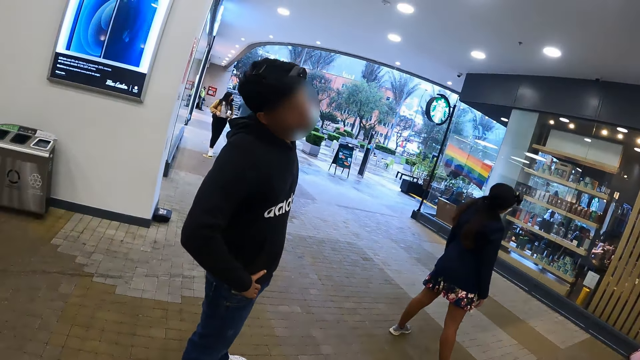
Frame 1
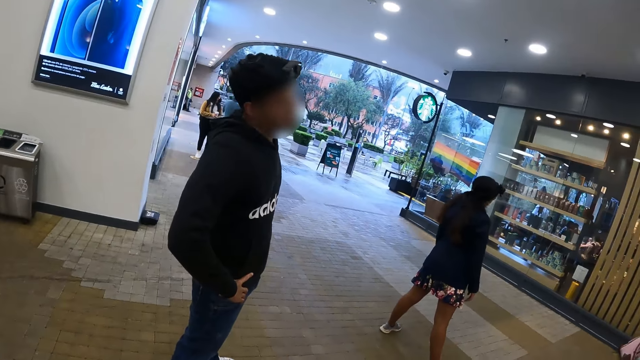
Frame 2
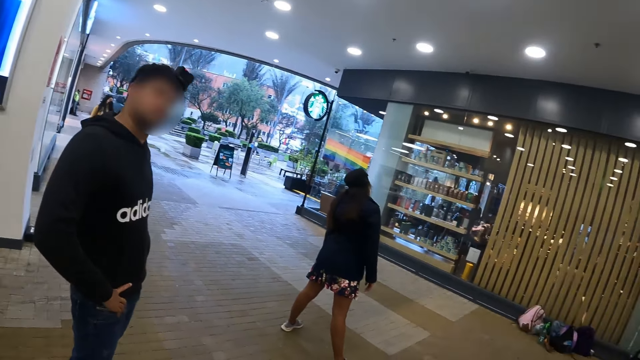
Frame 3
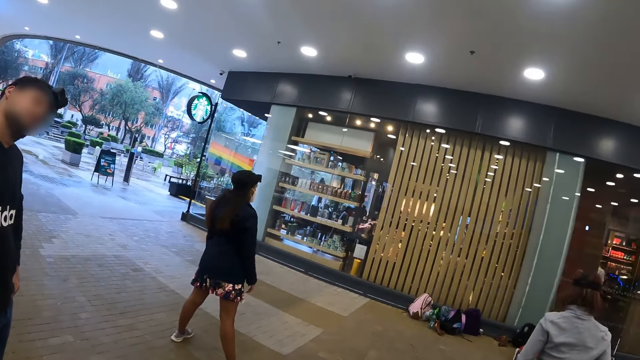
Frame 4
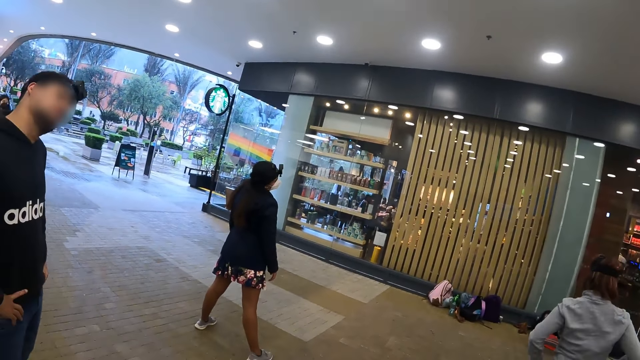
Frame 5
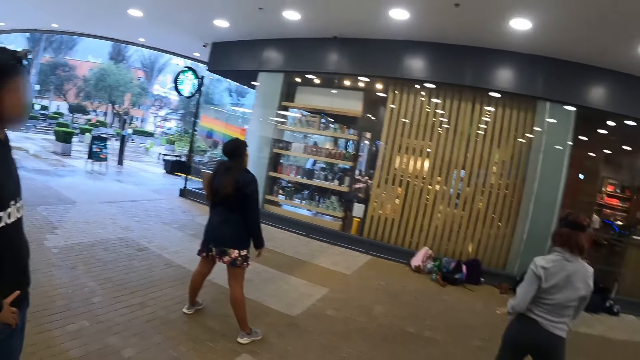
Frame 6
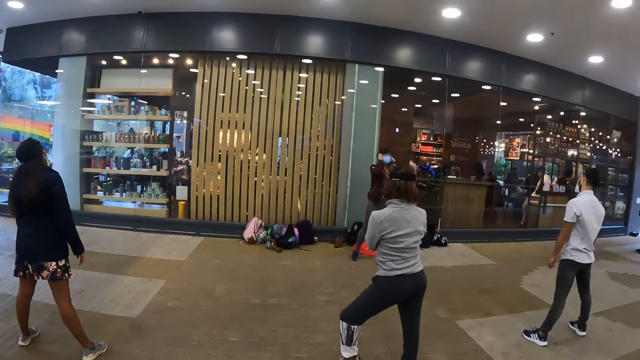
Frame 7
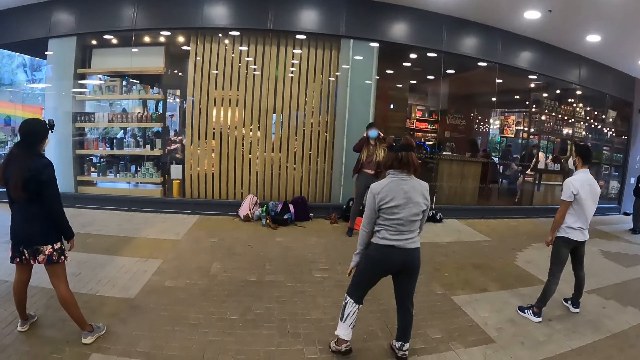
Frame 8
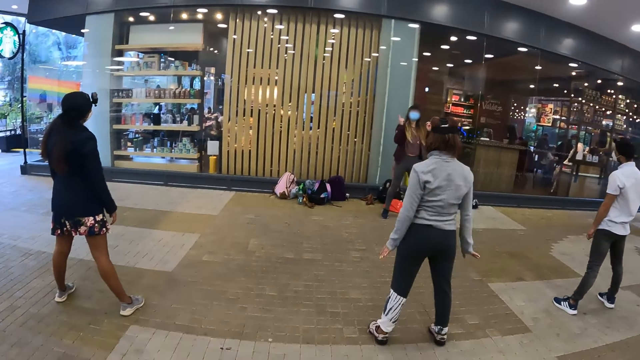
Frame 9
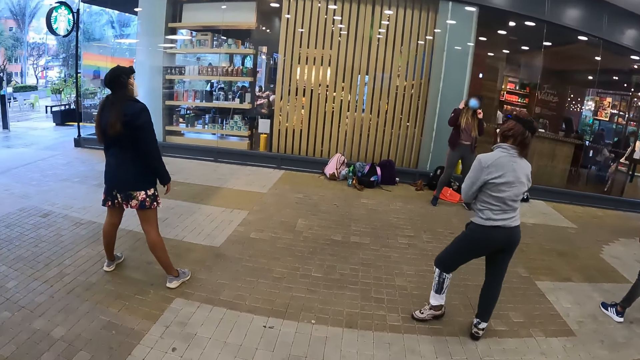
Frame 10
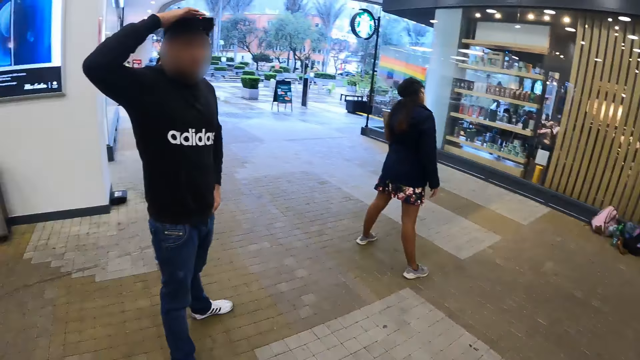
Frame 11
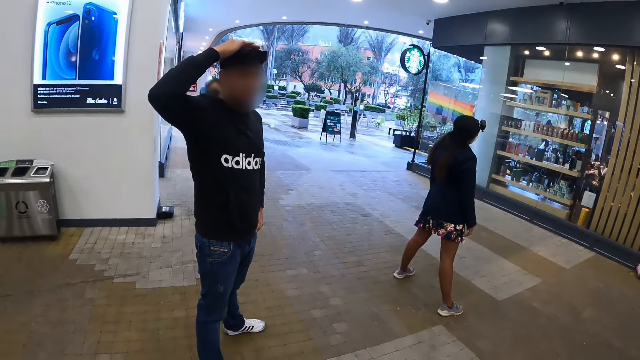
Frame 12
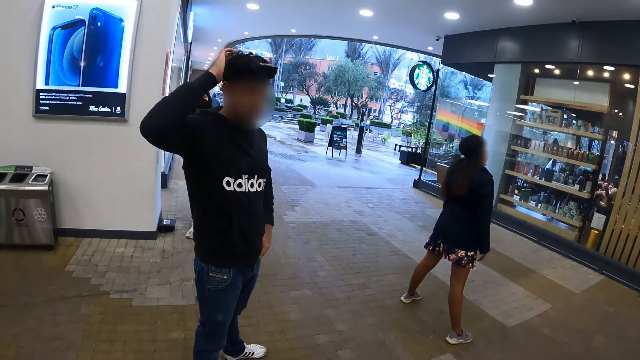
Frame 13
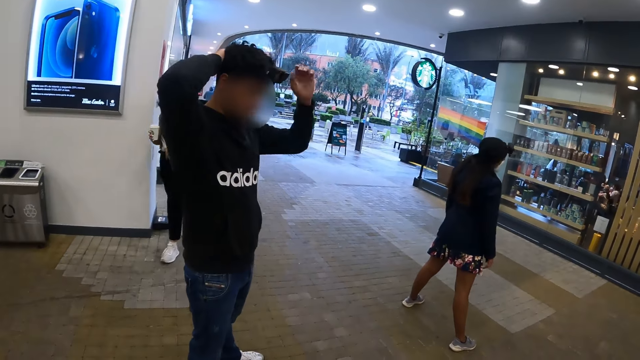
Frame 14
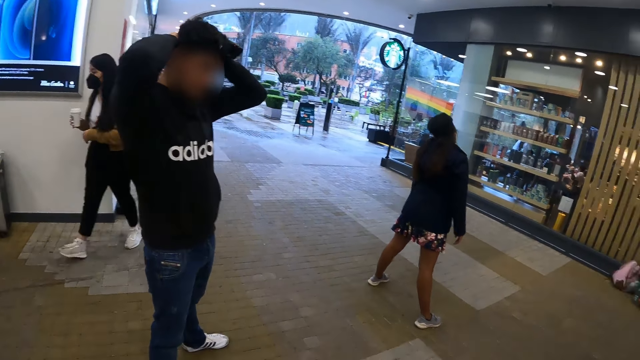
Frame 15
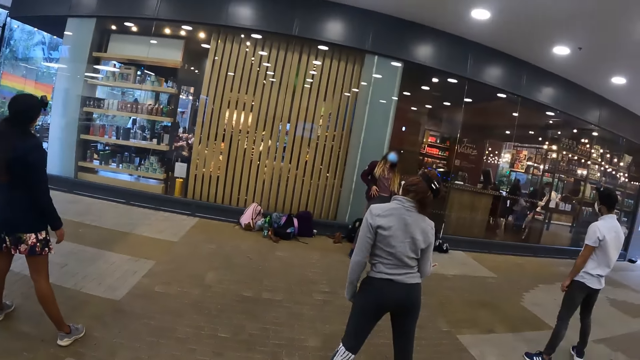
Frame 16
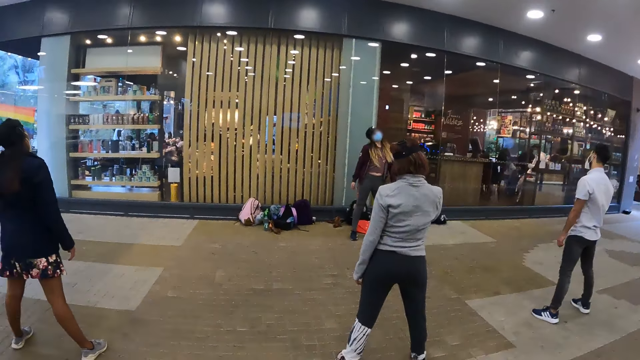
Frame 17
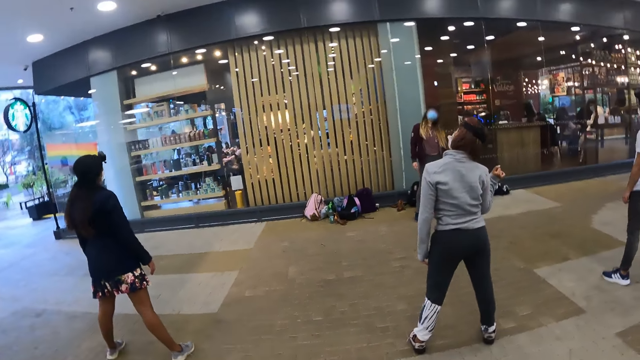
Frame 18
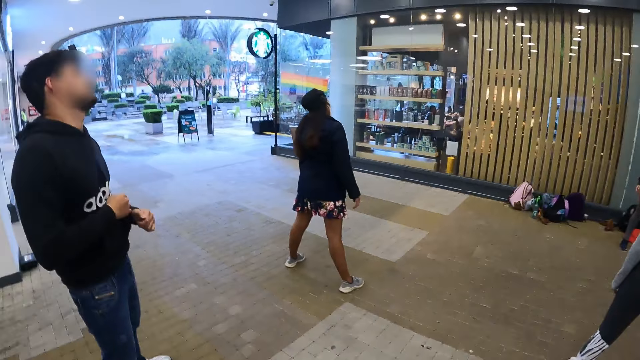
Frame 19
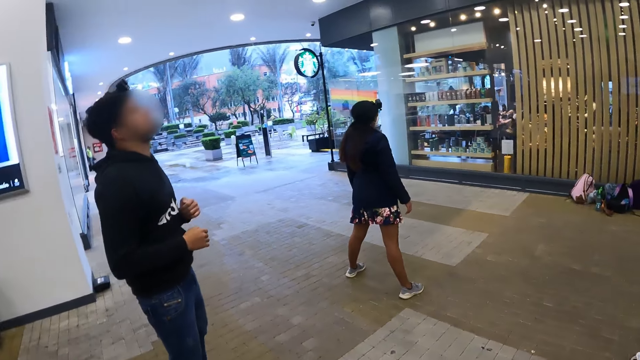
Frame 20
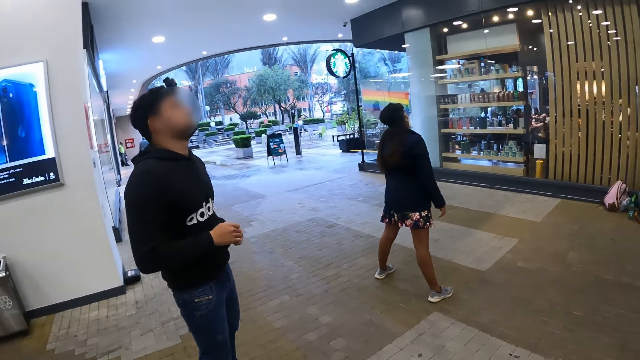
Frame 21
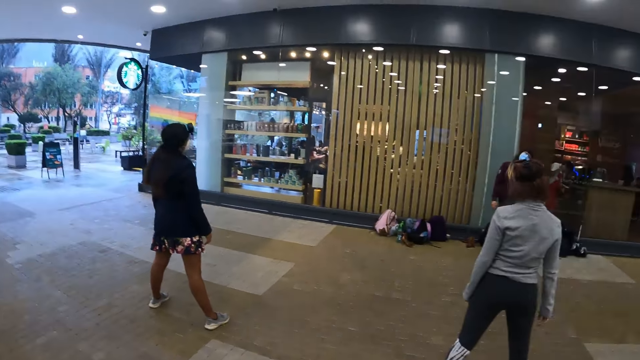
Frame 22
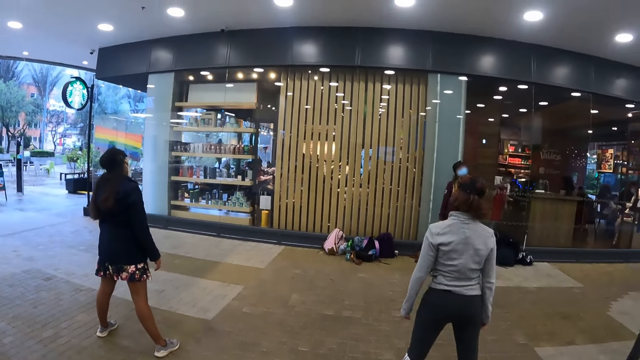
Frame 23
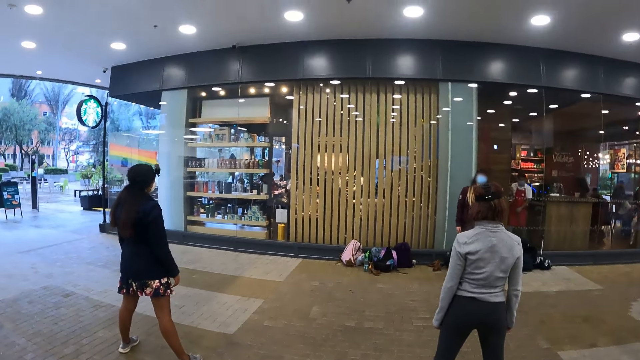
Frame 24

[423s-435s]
The camera wearer looks at the man. The man moves the head. The camera wearer moves his head. The man touches the head.

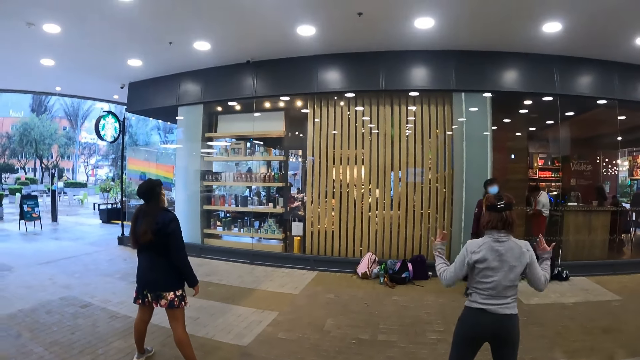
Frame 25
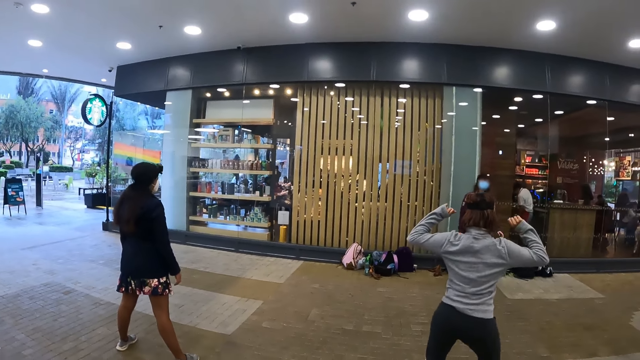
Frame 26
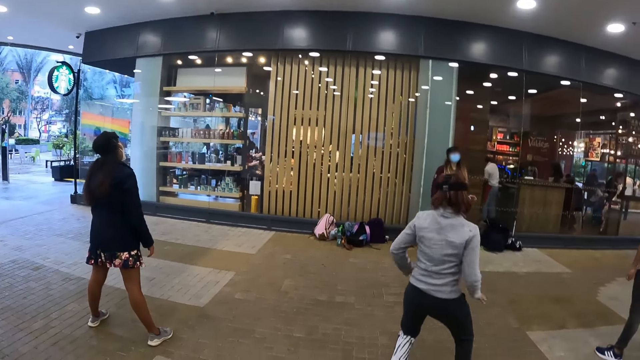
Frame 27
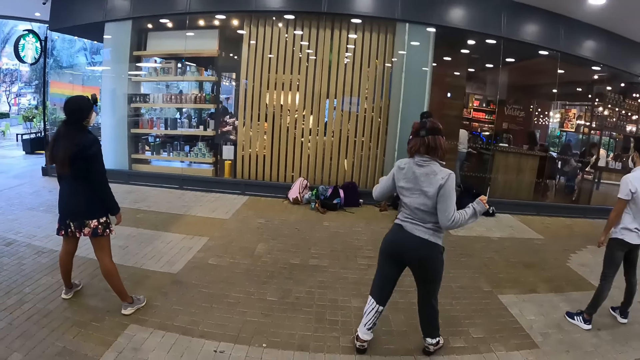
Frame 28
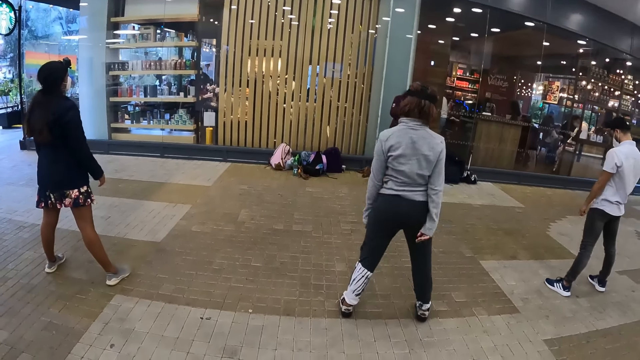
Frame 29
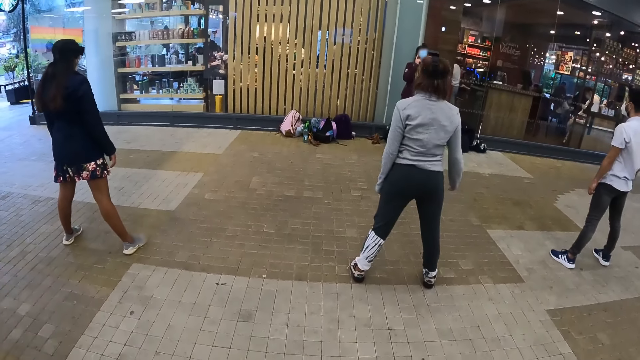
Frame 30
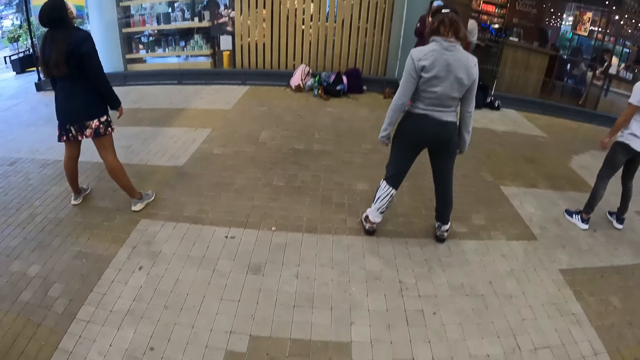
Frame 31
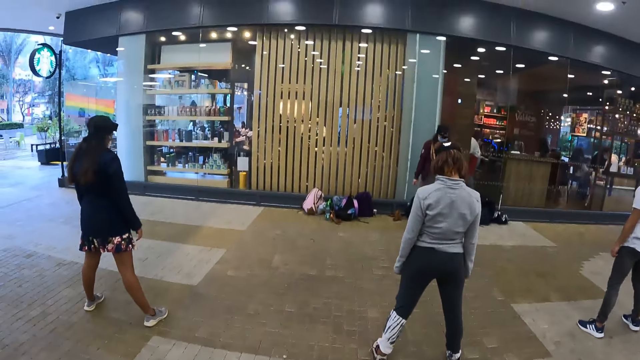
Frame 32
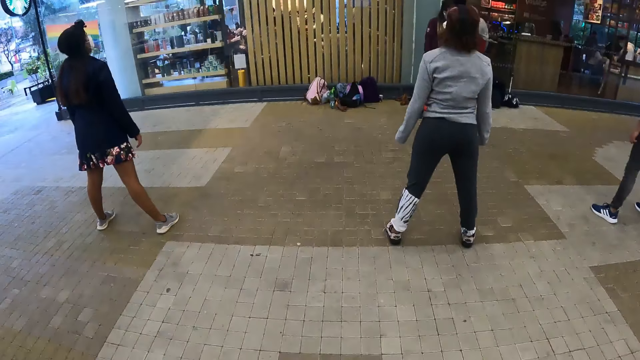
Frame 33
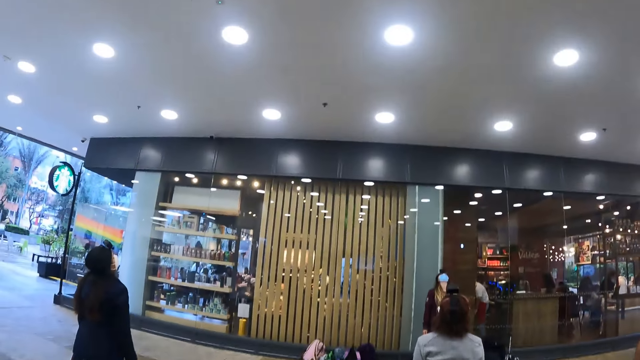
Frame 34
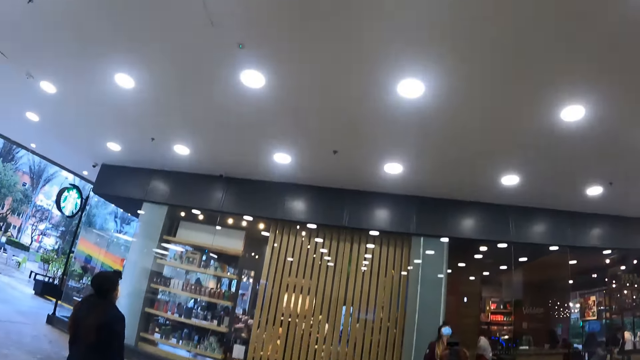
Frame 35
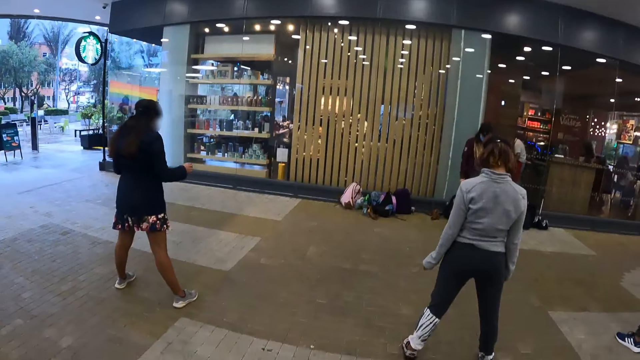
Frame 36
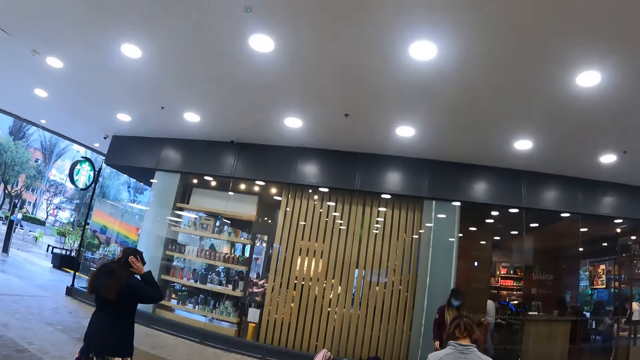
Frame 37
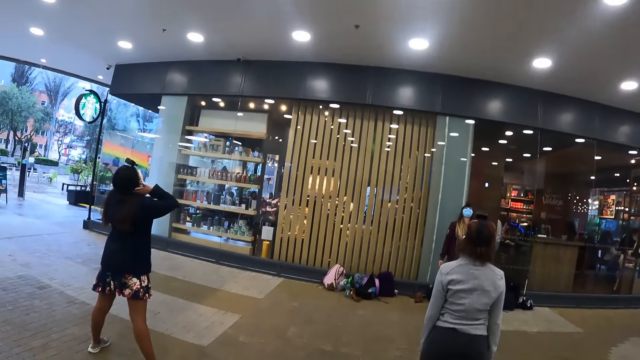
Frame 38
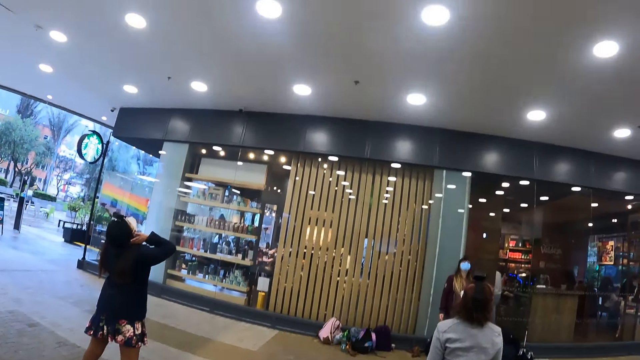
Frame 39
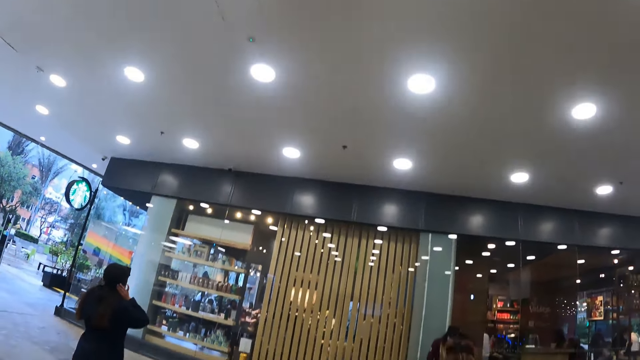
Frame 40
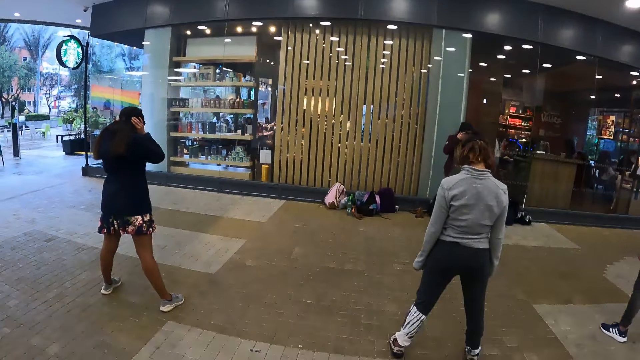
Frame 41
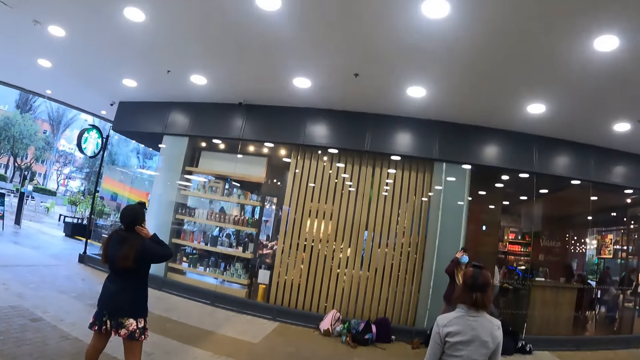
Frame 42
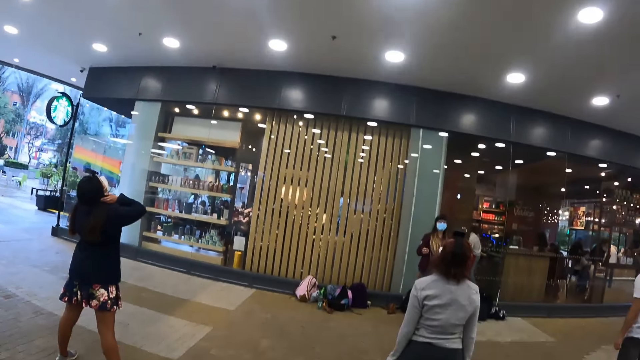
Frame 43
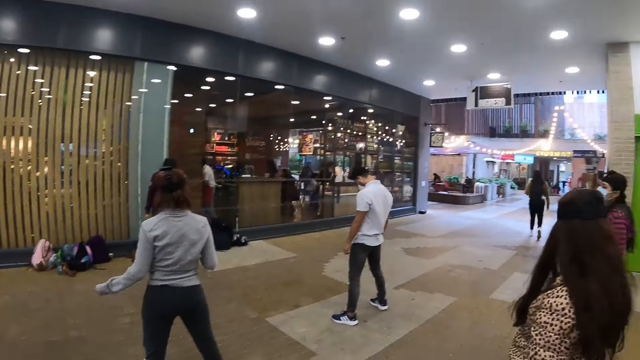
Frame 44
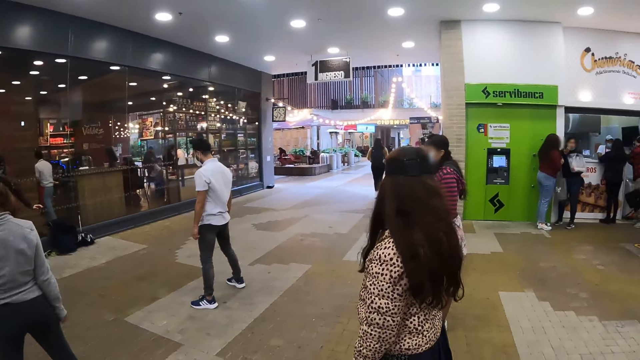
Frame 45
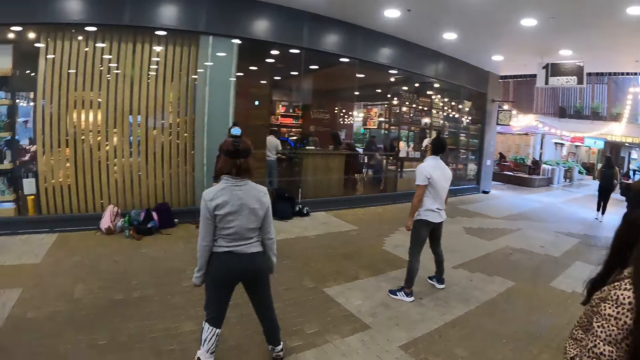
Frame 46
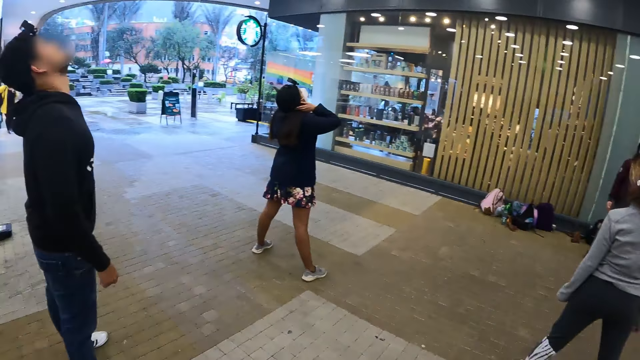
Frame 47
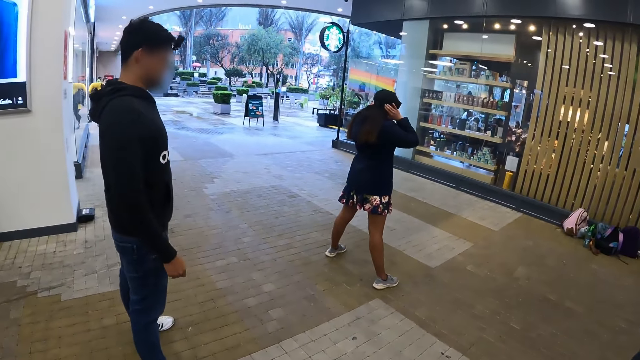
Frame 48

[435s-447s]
The camera wearer looks at the women dance. They move the head up and down. They look around the mall.
